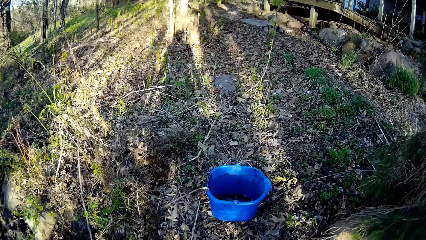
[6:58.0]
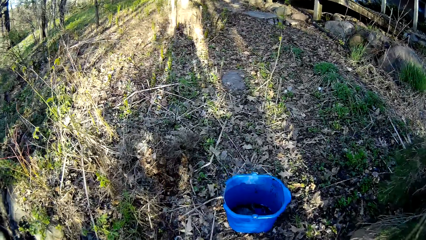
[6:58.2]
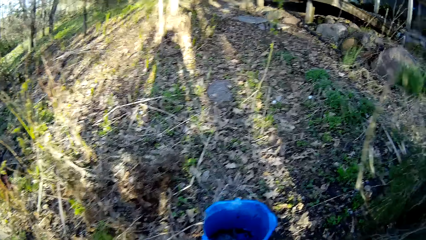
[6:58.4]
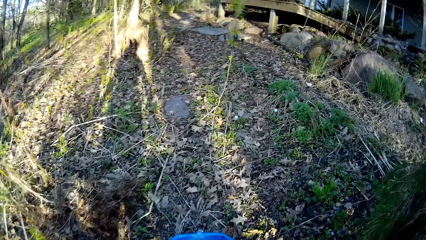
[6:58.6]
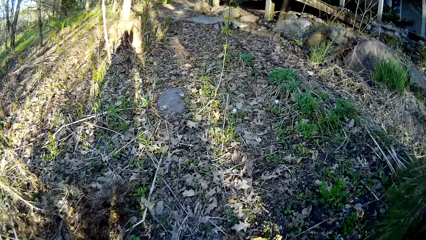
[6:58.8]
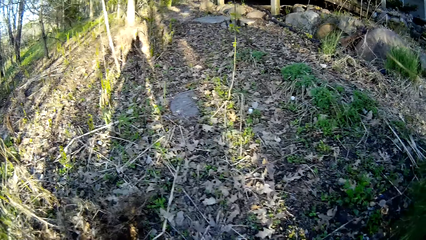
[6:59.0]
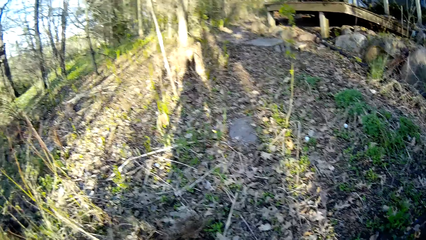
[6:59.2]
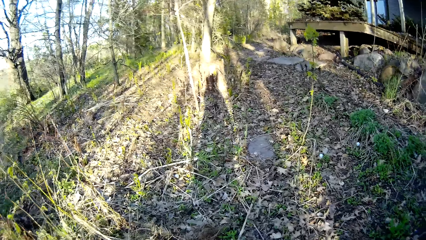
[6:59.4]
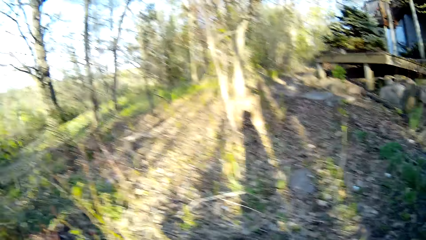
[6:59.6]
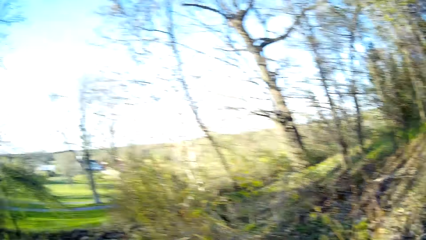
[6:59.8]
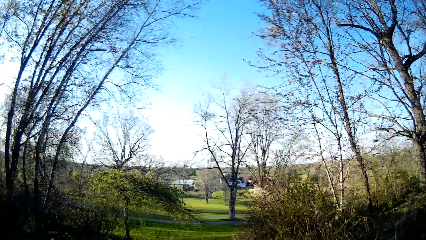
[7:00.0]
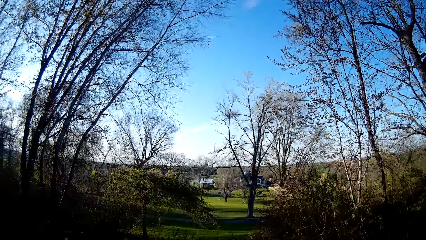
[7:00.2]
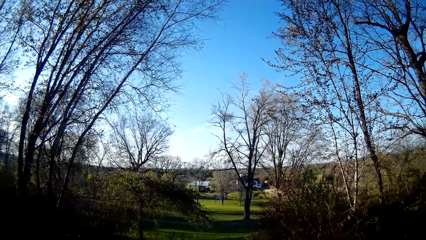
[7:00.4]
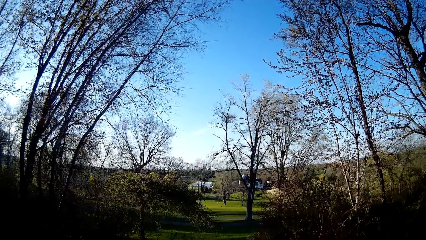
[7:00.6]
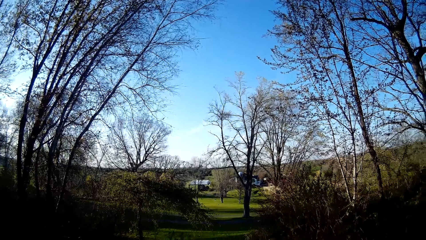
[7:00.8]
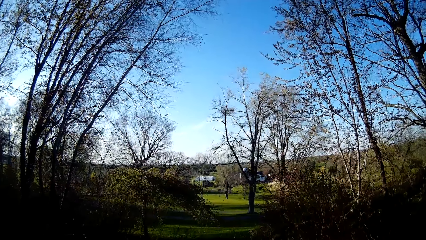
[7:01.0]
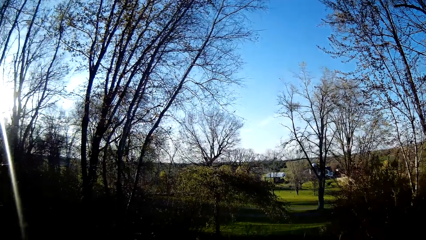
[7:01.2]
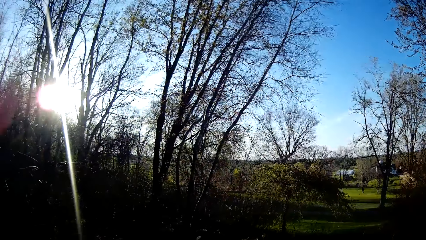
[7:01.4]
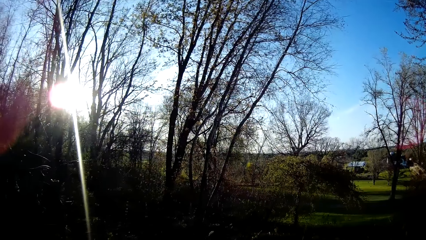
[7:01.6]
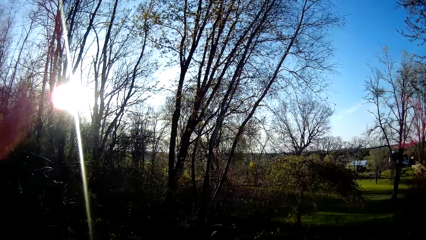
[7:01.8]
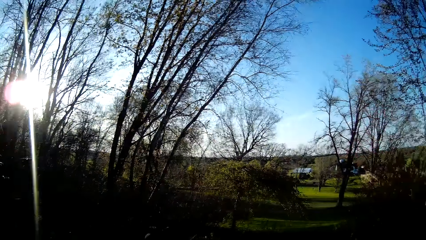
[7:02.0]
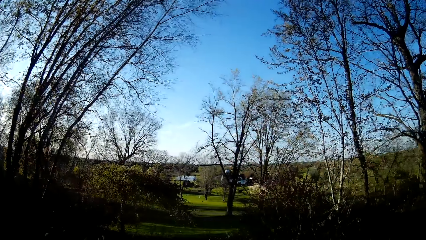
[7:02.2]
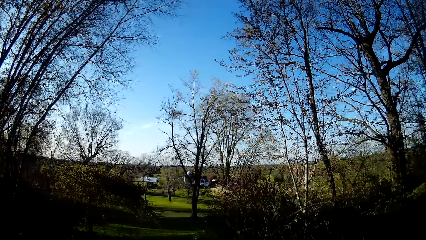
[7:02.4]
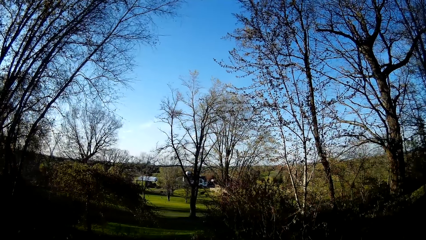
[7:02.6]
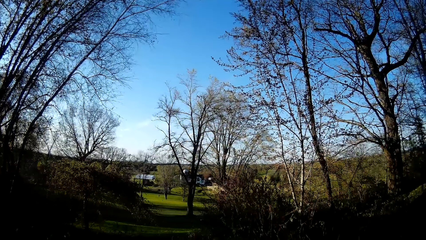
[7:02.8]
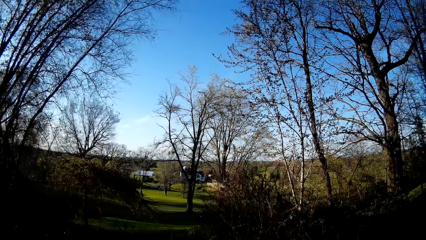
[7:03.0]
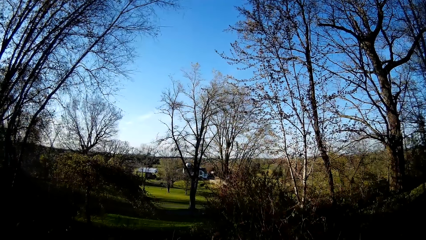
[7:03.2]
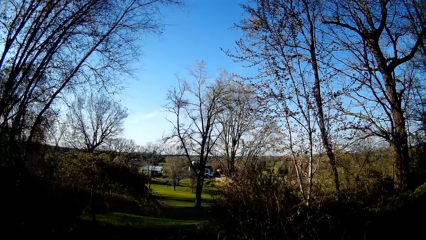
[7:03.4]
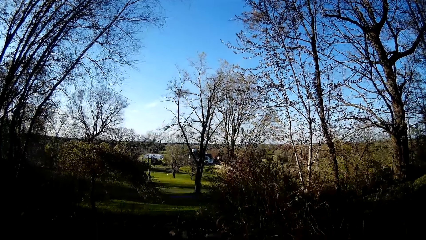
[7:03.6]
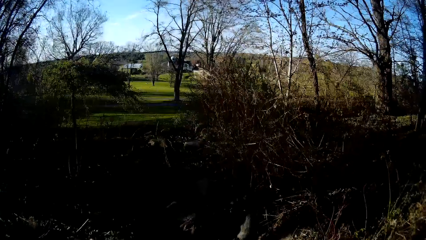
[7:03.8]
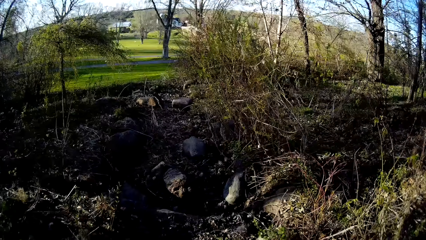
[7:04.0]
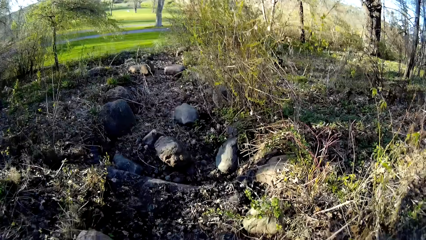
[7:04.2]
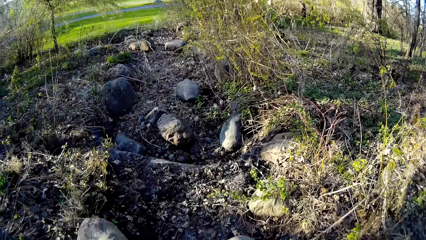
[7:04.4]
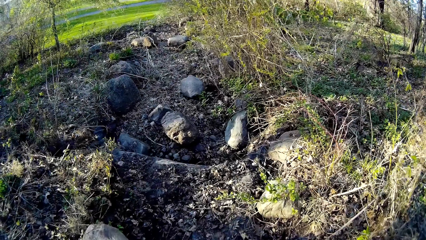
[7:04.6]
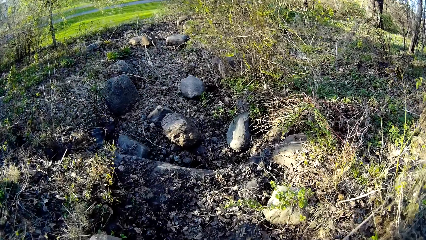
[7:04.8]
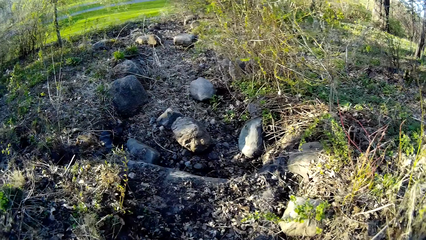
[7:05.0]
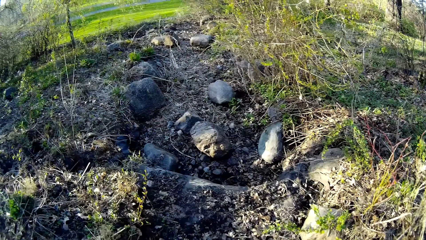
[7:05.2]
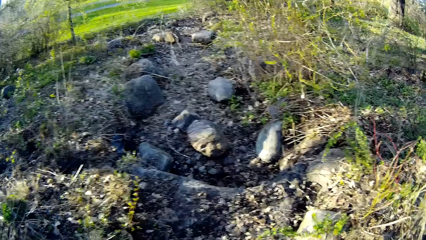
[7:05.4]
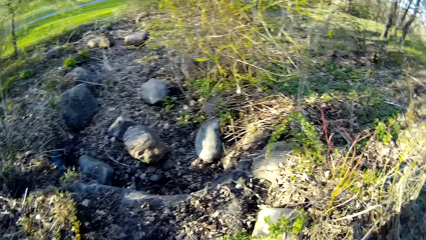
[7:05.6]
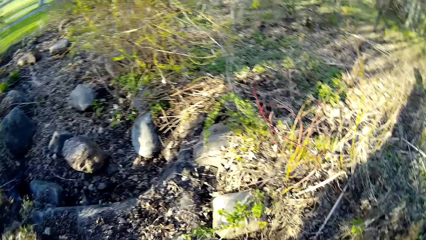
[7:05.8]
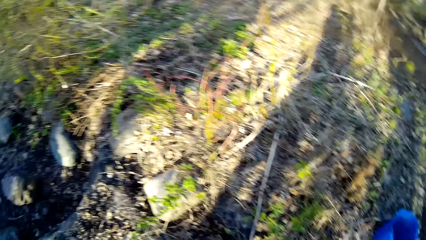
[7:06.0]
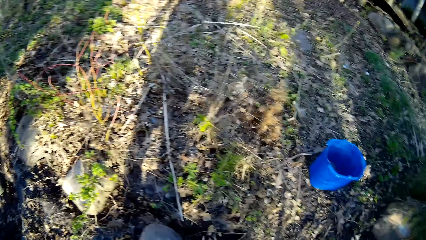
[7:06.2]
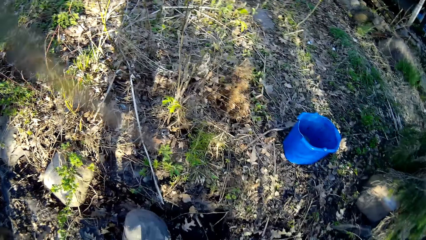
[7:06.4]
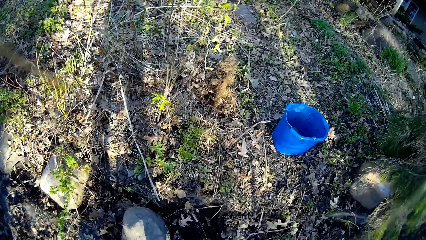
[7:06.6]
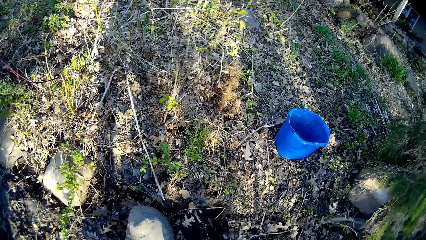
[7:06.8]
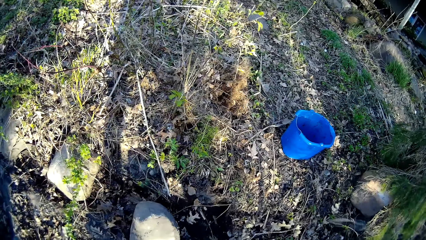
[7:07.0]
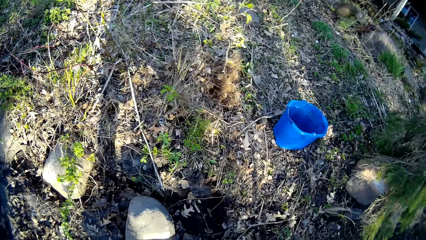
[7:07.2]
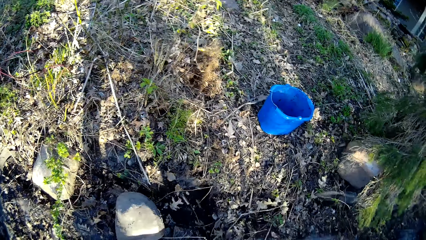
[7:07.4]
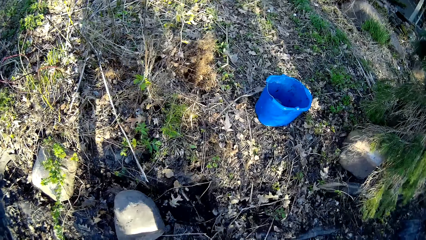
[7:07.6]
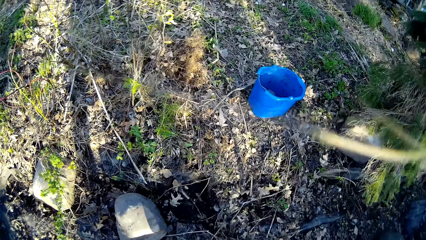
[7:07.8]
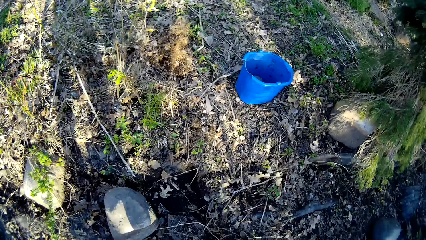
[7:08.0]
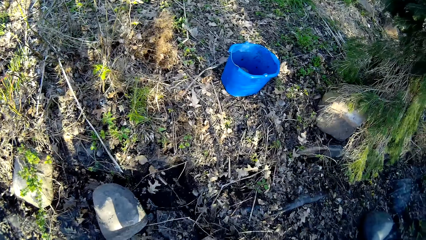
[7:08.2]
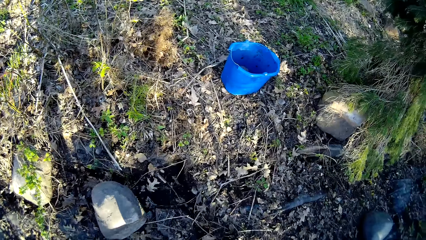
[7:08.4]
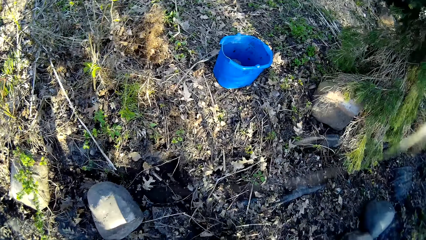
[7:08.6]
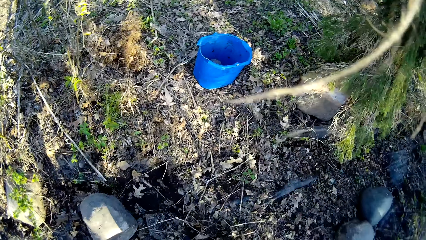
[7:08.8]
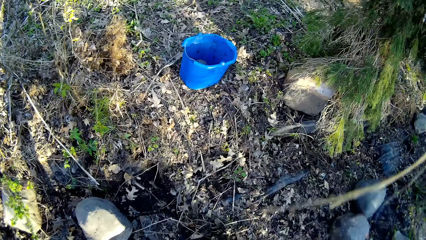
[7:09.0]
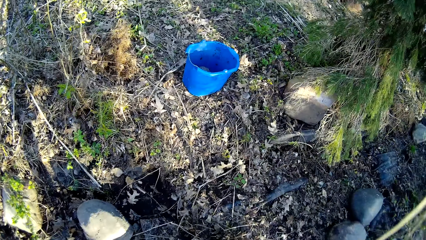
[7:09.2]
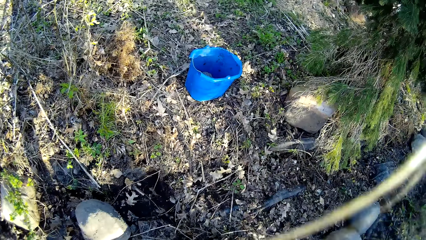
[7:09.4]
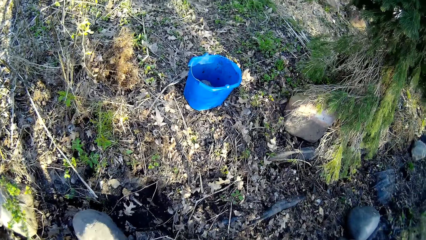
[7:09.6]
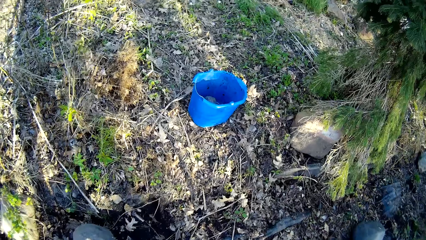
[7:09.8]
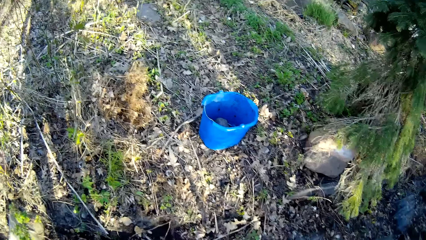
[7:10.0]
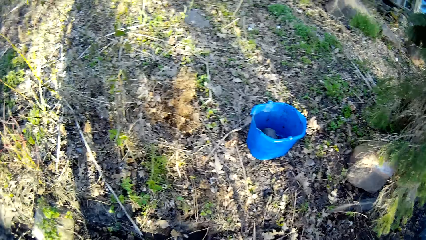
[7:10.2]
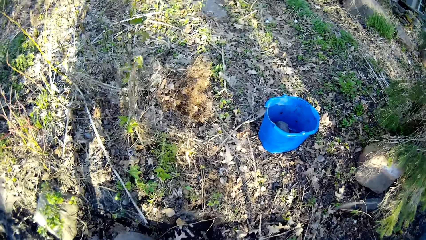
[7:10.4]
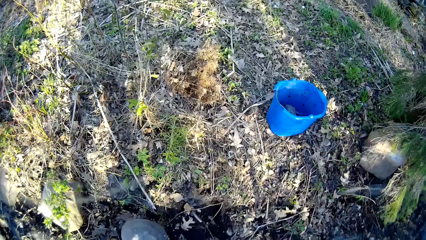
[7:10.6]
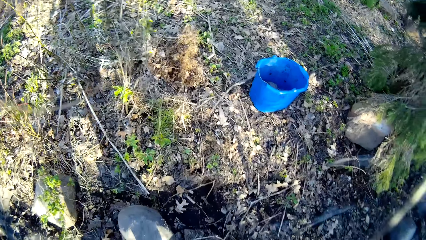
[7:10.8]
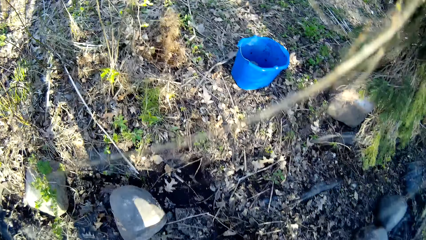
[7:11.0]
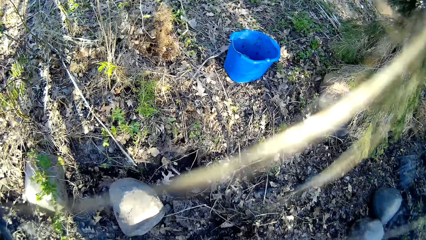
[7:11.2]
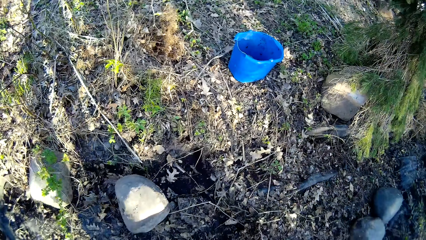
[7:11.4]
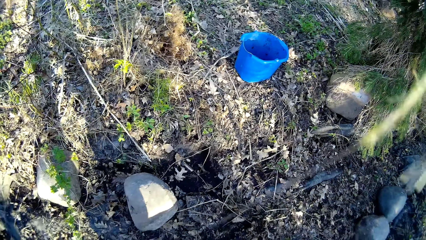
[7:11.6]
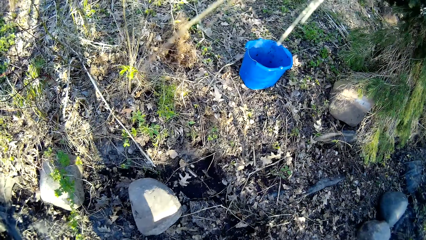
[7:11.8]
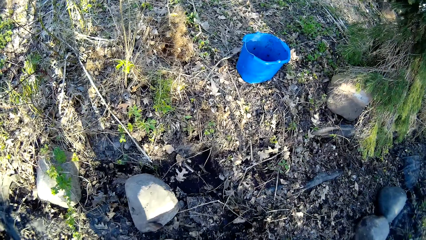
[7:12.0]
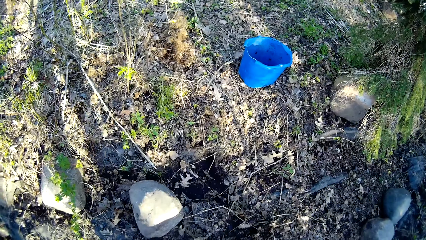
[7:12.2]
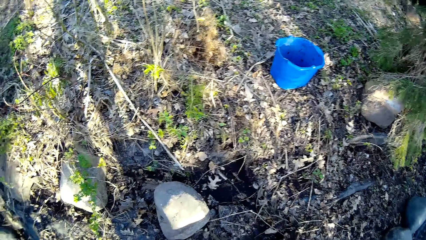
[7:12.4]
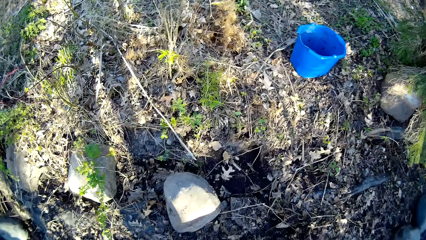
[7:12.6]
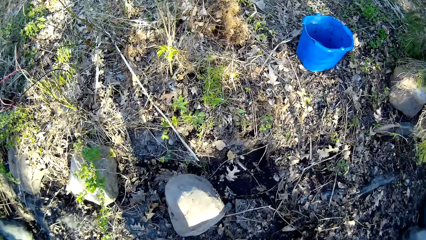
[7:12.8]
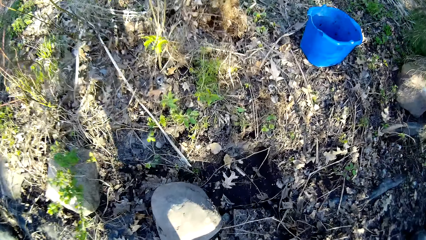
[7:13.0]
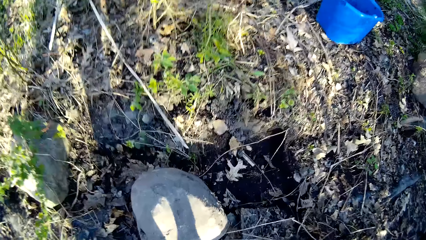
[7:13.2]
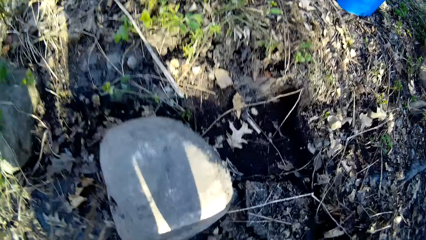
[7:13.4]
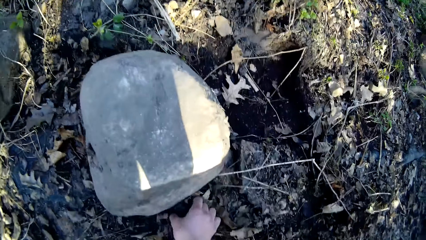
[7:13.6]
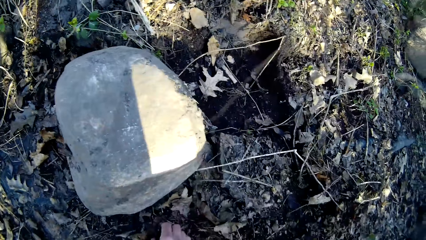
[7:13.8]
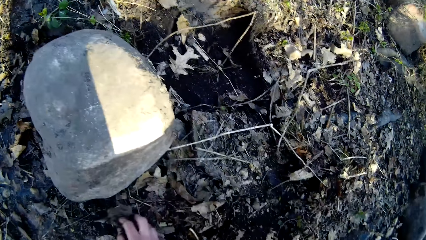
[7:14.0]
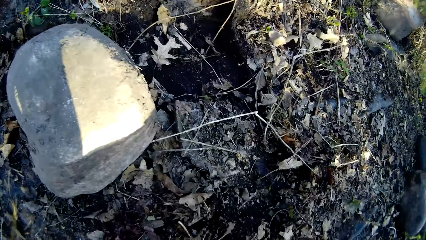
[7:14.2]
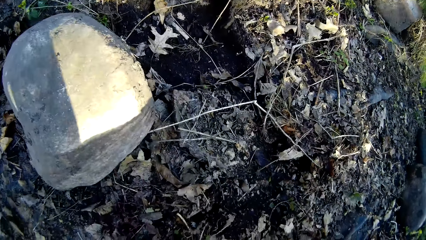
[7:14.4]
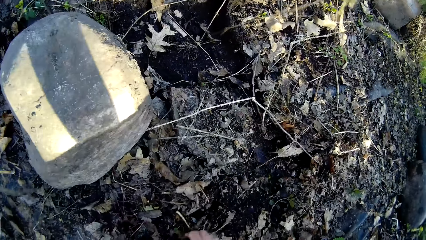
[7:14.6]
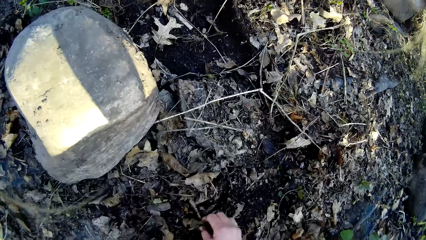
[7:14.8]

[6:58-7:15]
The camera wearer looks around the field.
